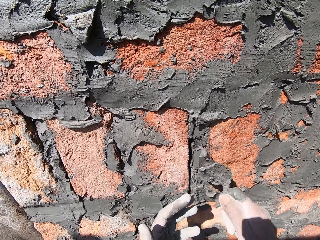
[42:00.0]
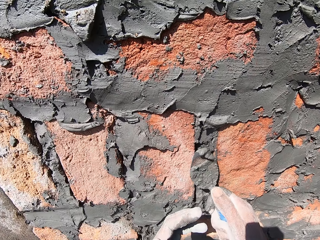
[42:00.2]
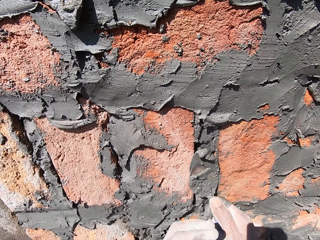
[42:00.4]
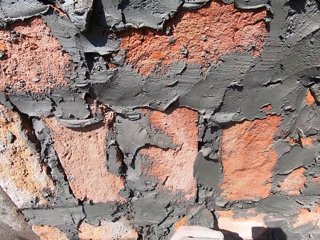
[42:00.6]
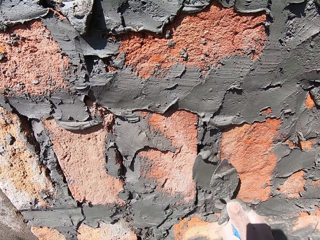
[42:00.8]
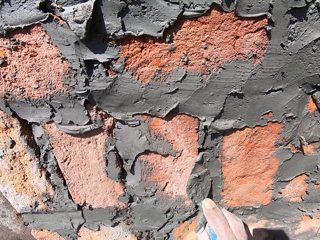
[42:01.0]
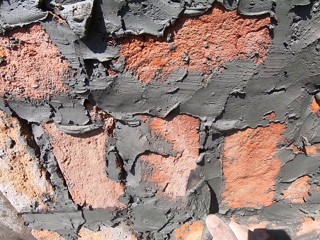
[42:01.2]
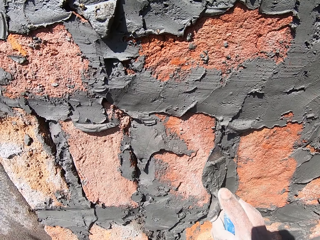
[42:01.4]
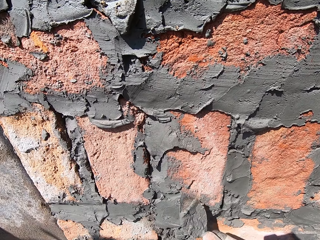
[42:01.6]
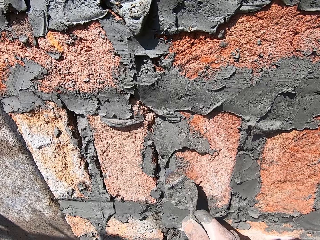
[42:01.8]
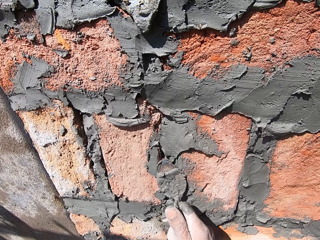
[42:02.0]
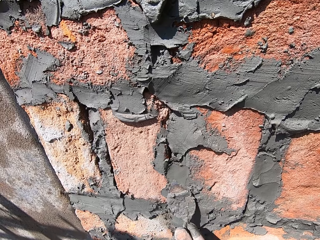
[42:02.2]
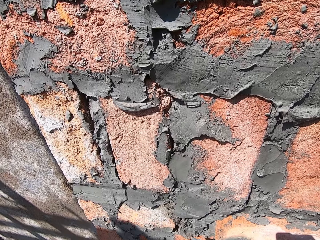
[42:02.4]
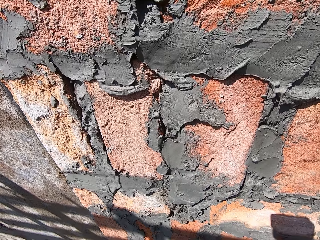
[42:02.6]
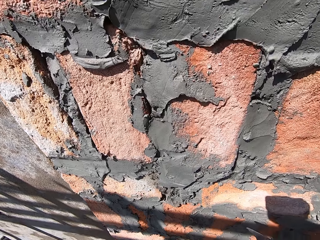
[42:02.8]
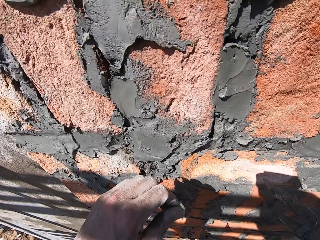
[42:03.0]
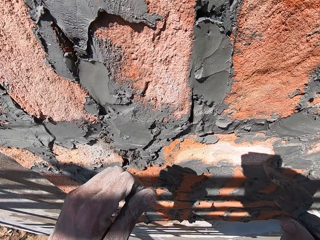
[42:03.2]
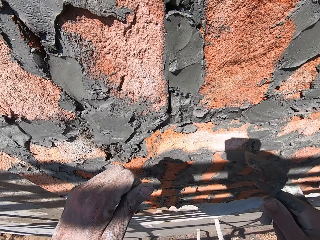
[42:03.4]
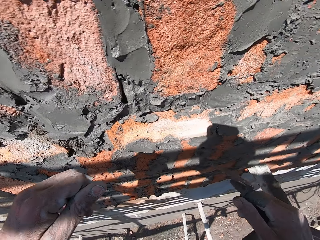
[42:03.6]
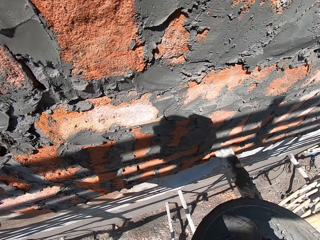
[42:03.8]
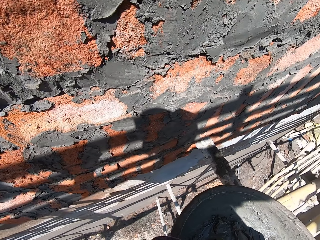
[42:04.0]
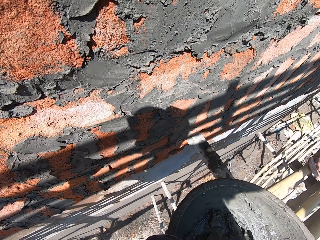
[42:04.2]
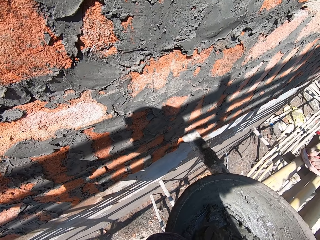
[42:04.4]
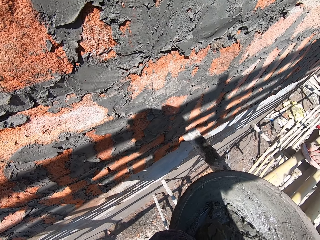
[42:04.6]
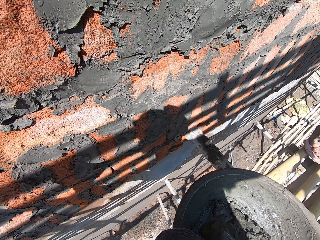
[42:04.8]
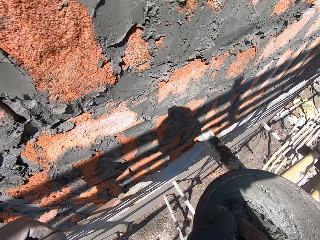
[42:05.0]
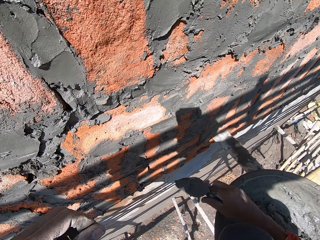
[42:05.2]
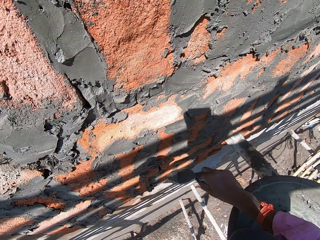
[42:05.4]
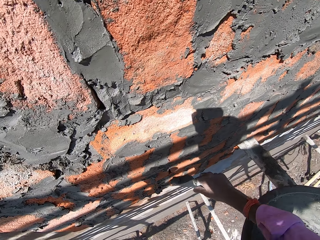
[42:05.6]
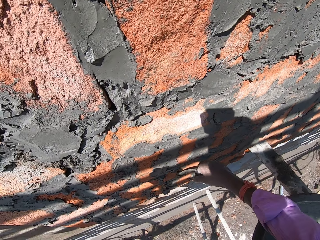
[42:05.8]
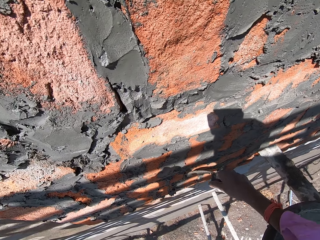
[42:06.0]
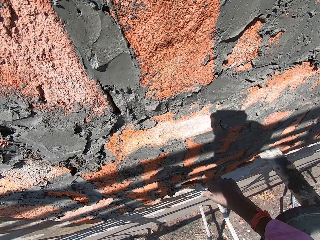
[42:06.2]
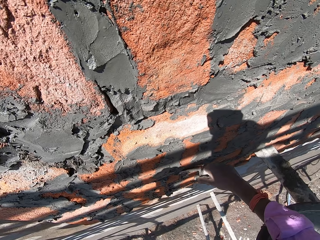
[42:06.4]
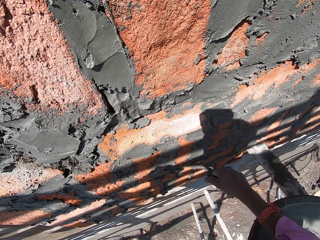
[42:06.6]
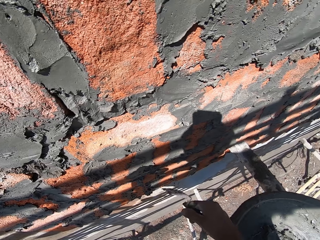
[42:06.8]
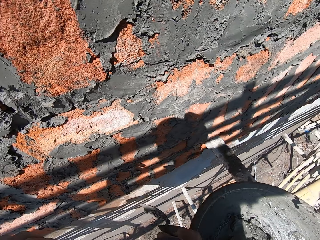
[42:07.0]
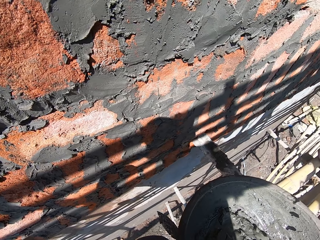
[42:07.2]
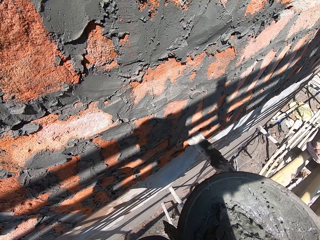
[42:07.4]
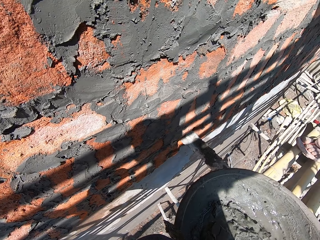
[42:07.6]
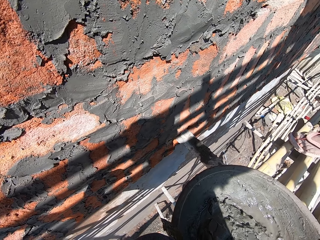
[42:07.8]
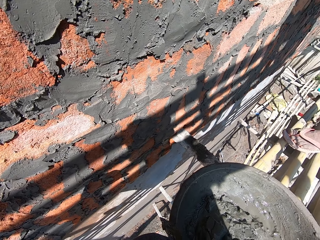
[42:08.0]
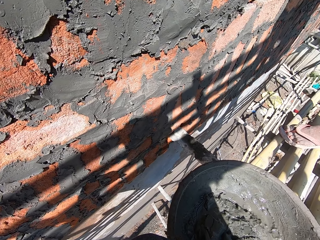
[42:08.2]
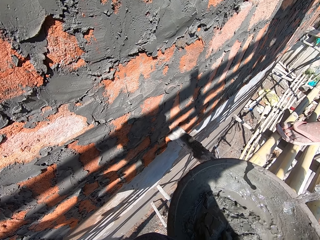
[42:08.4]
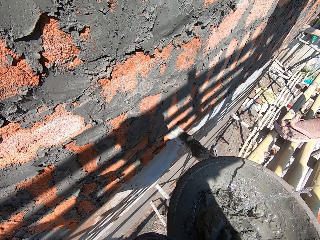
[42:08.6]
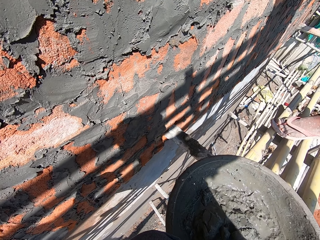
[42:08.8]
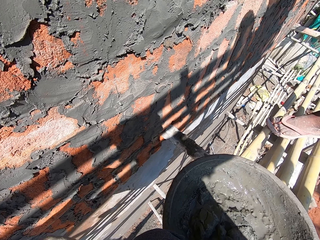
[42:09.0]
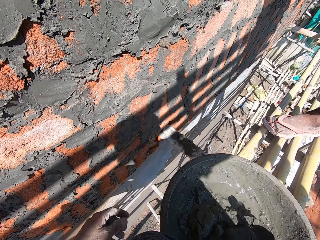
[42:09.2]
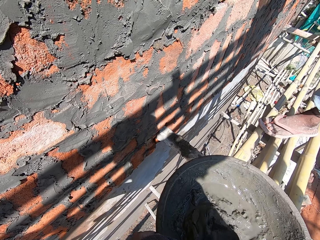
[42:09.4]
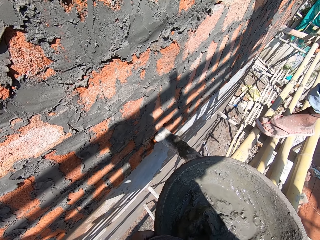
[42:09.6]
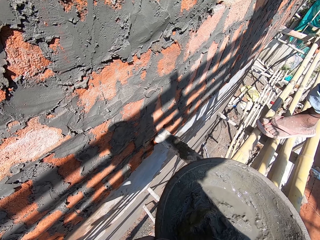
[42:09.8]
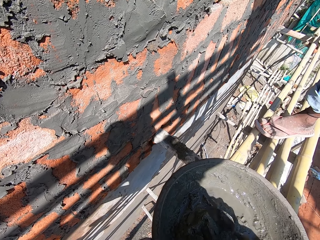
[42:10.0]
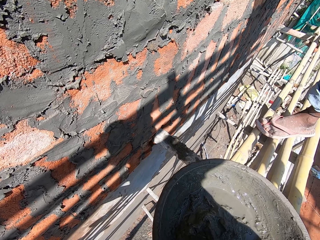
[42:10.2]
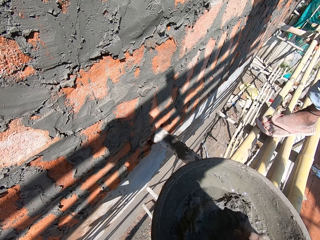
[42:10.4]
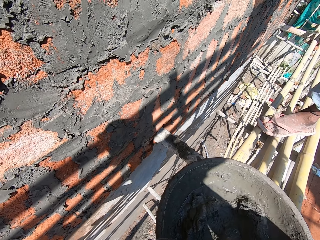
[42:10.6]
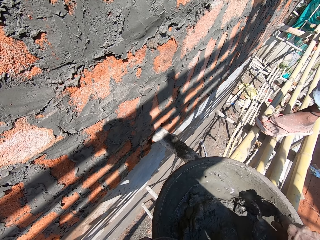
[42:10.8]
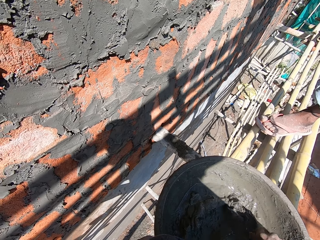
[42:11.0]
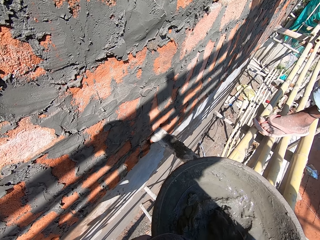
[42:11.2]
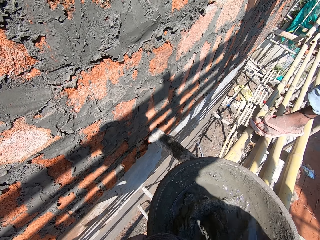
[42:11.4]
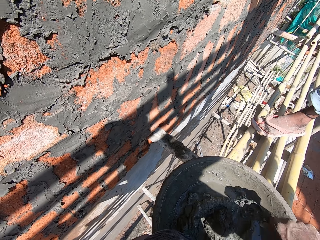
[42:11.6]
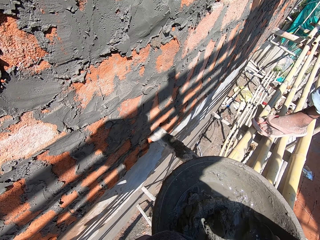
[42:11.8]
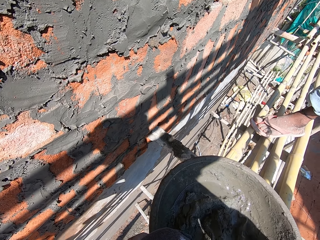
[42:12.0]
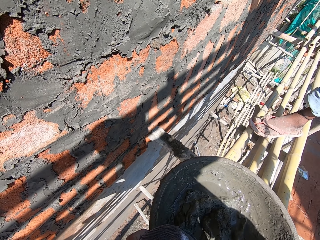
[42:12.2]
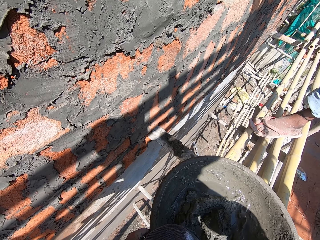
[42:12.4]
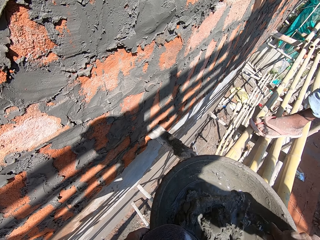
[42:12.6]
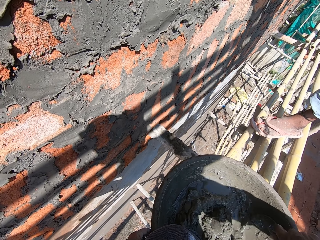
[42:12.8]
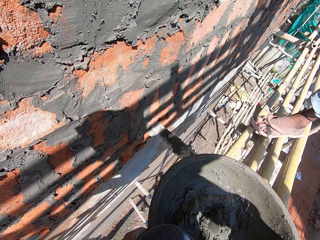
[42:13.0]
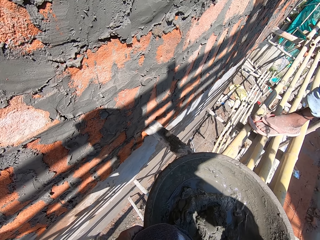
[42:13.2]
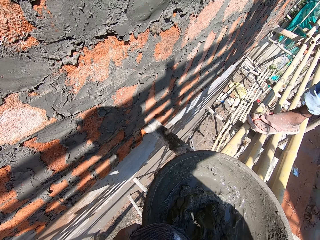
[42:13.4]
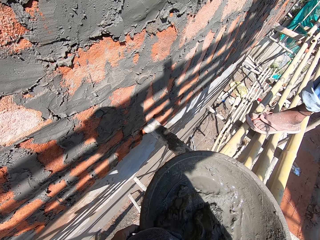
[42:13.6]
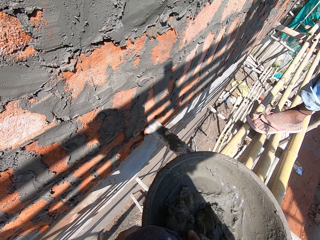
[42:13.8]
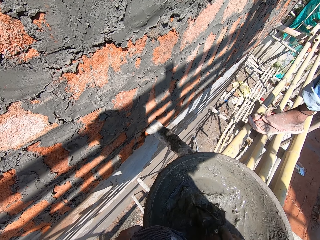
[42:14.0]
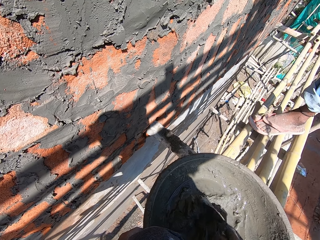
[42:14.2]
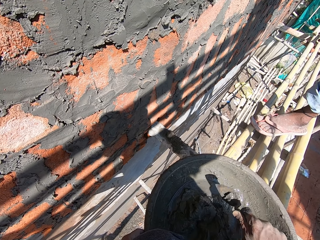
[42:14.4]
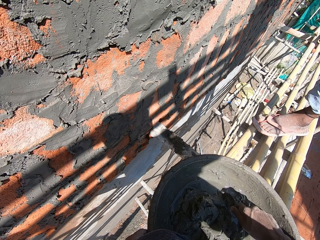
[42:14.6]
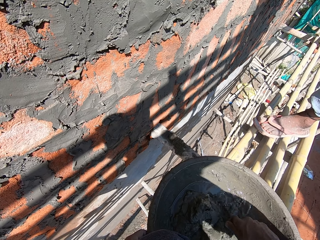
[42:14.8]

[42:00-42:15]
The camera wearer plasters the bricks on the wall with the mixed cement with the trowel in his right hand. He spits on the floor. The man interacts with the camera wearer. The camera wearer picks up cement with the trowel. He plasters the bricks on the wall with the mixed cement with the trowel in his right hand. The man pours water from a cup in the head pan on the bamboo woods with his right hand. The camera wearer holds the head pan on the bamboo woods with his left hand. He turns the mixed cement in the head pan on the bamboo woods with the trowel in his right hand.

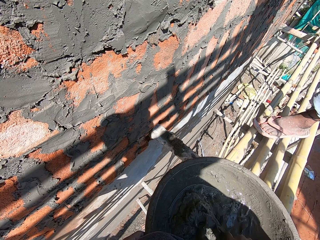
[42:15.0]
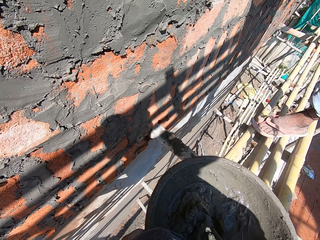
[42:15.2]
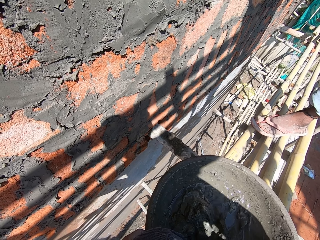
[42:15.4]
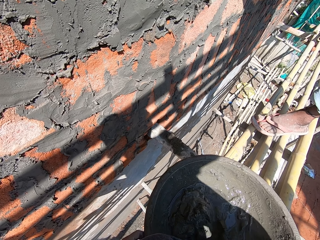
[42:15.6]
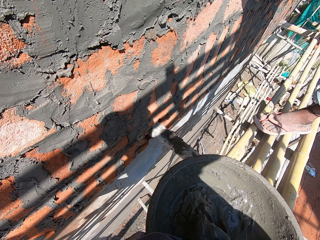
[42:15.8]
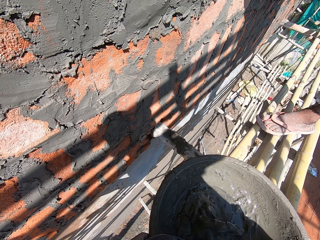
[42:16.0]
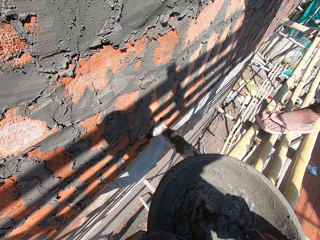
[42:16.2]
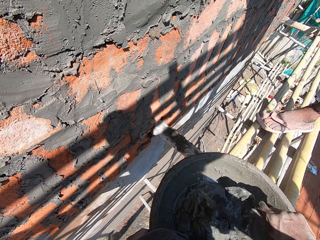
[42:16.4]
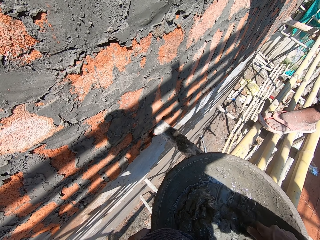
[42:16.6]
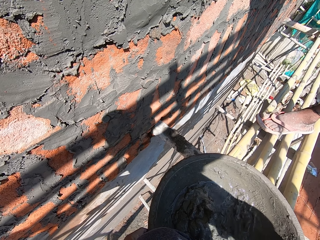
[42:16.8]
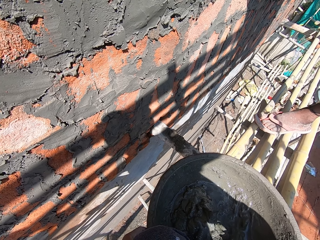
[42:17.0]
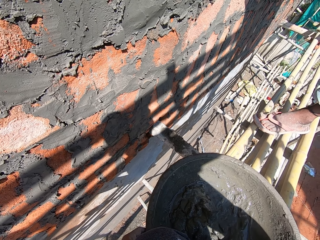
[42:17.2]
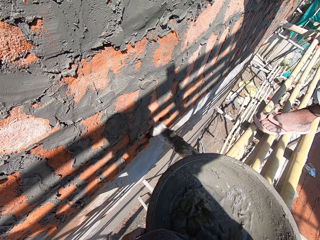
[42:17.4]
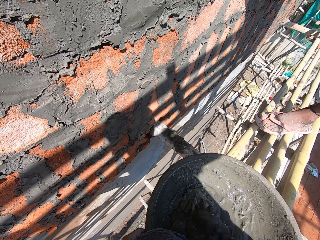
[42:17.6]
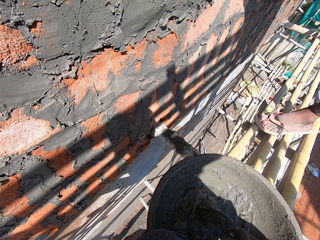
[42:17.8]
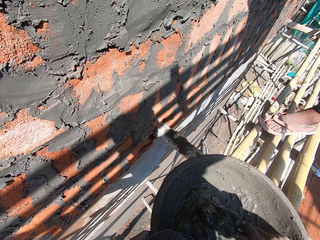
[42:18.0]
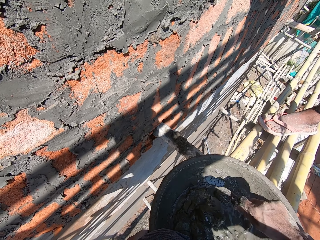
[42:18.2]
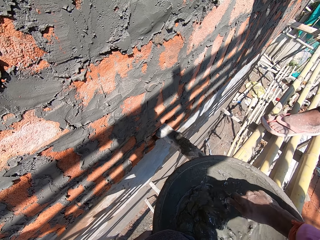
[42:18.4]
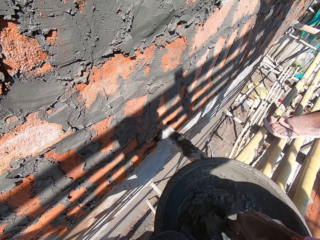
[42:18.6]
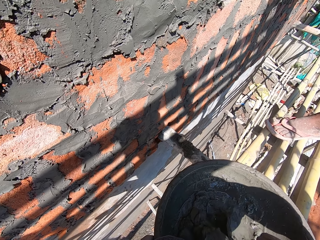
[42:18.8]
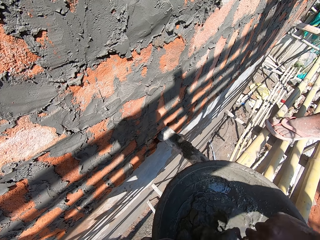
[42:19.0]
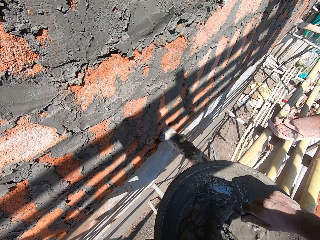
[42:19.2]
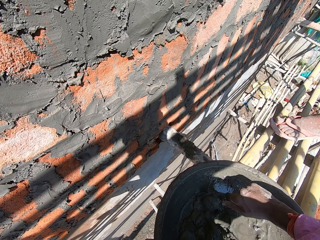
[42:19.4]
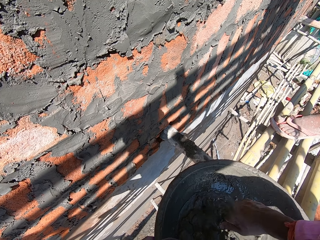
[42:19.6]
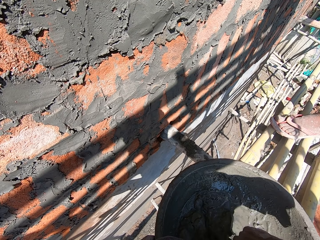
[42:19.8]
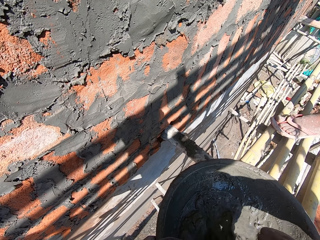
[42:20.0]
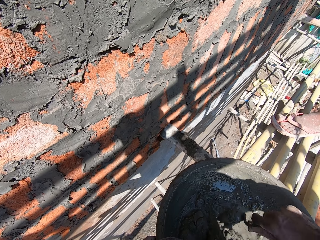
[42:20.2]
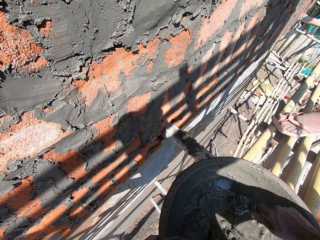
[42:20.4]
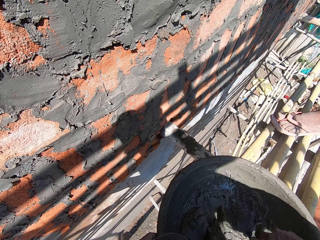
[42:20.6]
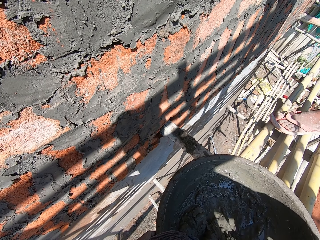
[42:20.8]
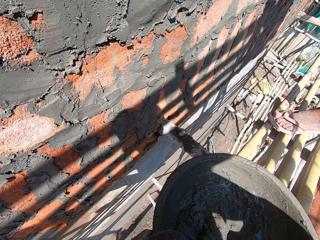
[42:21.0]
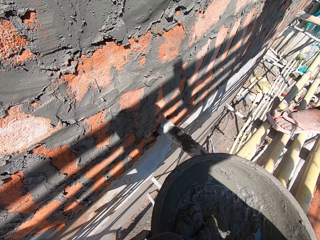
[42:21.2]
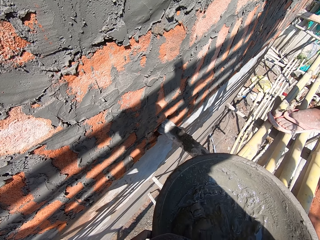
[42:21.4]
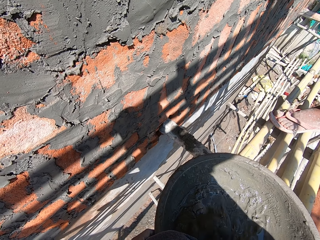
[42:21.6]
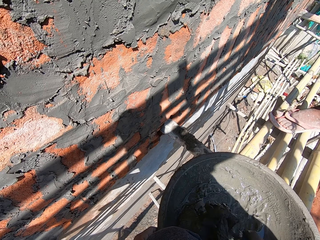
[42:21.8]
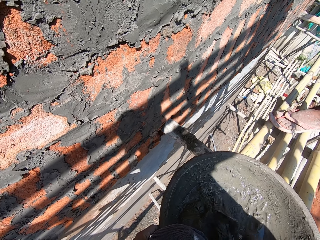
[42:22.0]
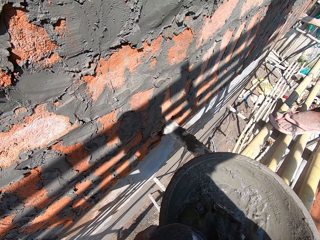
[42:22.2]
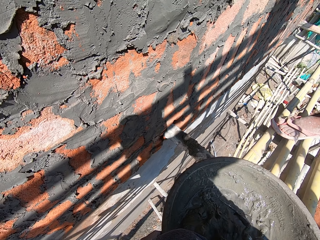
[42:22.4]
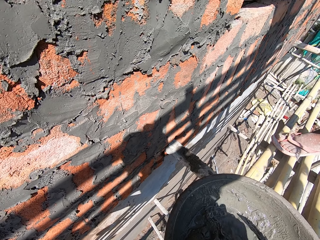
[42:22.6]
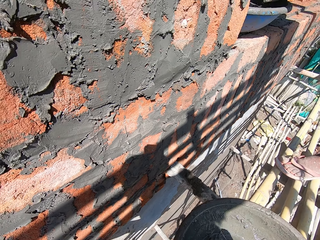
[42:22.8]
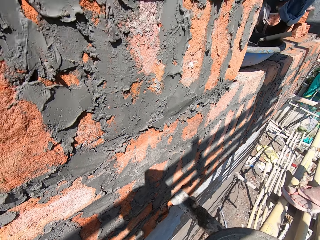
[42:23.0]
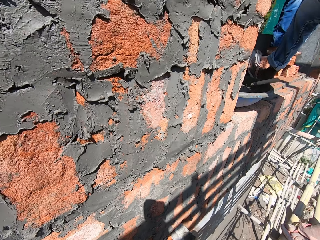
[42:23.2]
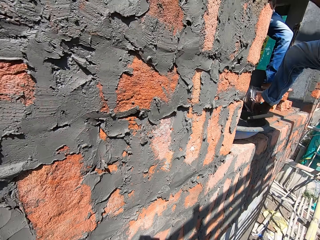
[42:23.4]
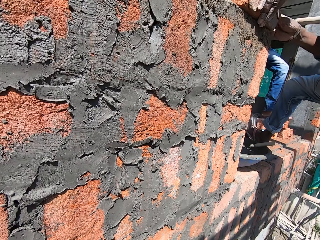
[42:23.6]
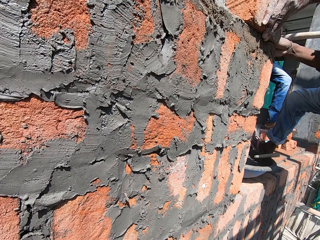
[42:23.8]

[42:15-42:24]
The camera wearer looks at the wall.
